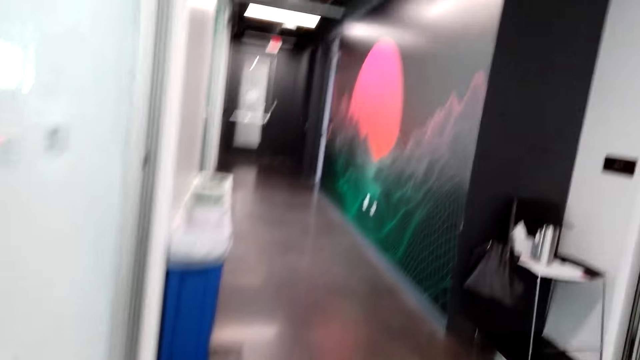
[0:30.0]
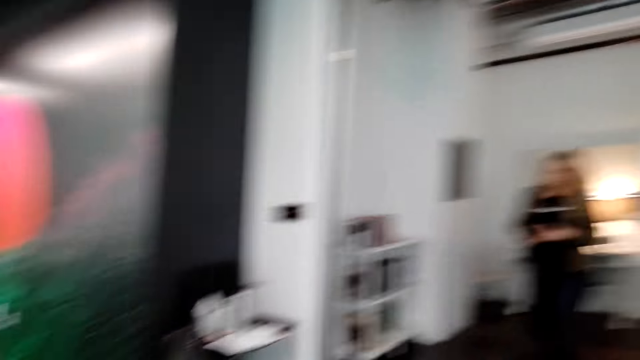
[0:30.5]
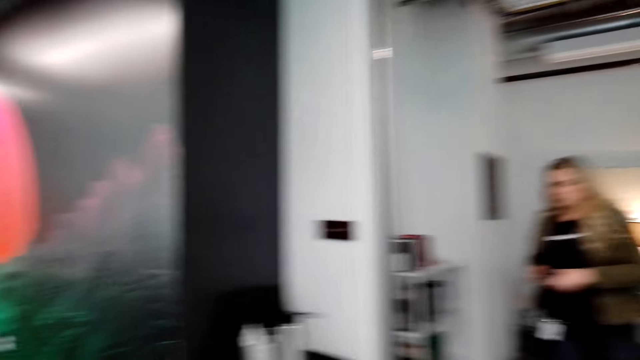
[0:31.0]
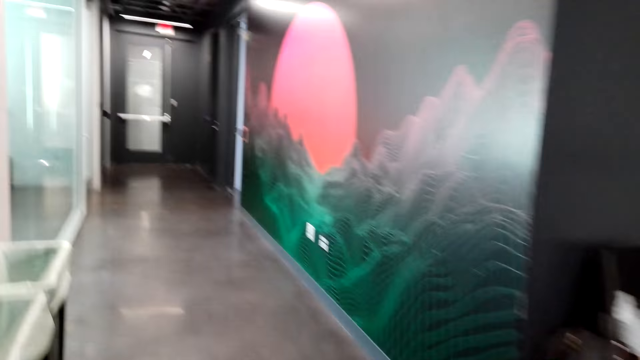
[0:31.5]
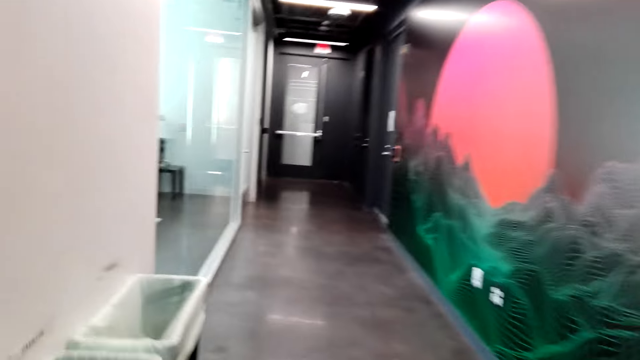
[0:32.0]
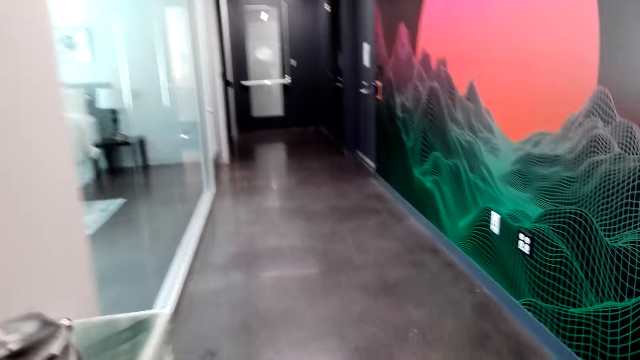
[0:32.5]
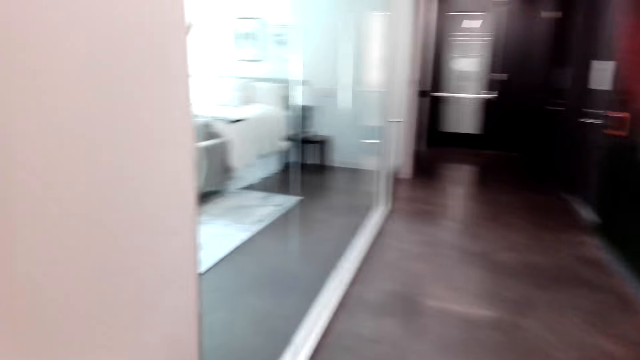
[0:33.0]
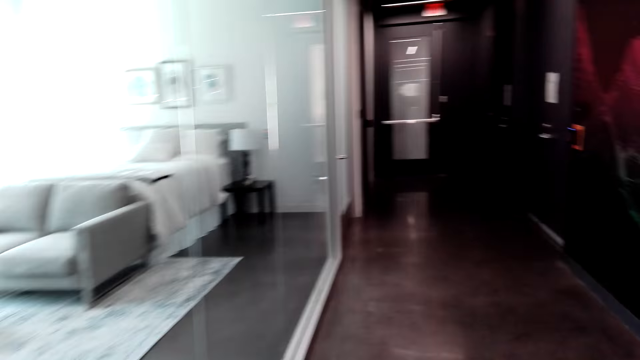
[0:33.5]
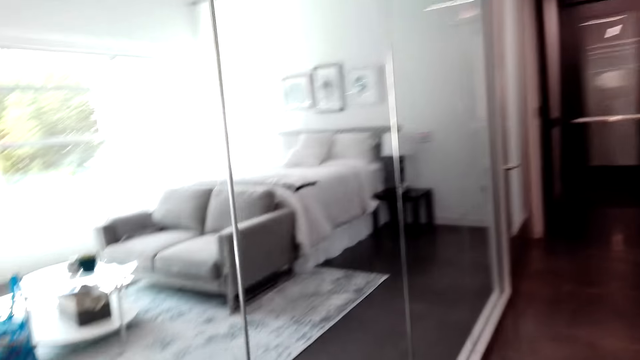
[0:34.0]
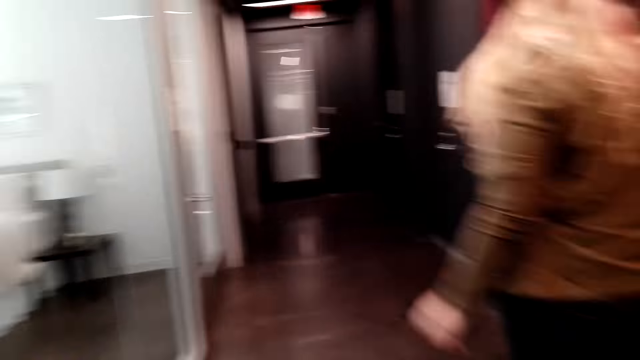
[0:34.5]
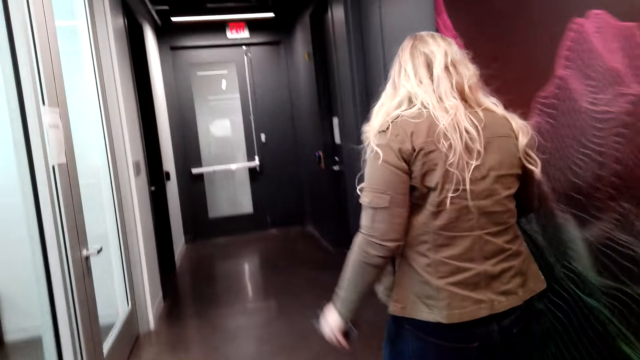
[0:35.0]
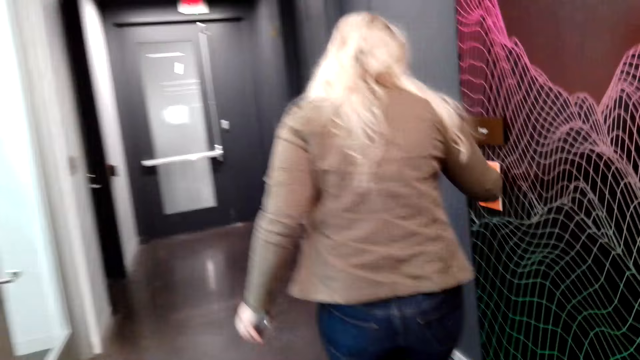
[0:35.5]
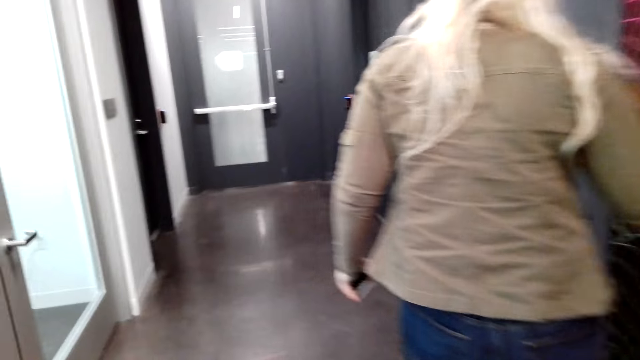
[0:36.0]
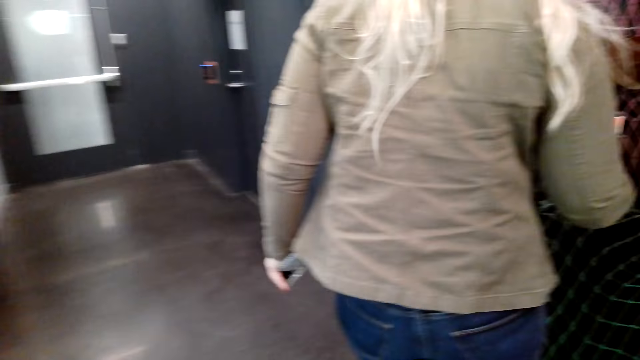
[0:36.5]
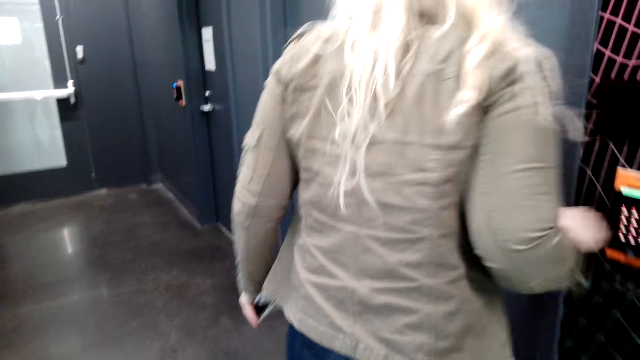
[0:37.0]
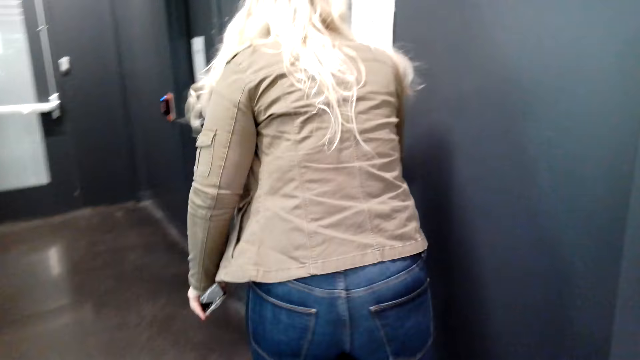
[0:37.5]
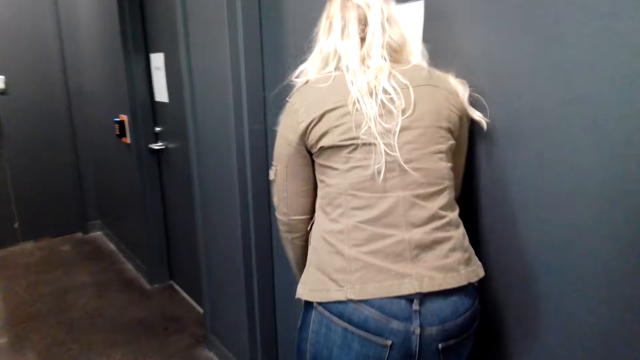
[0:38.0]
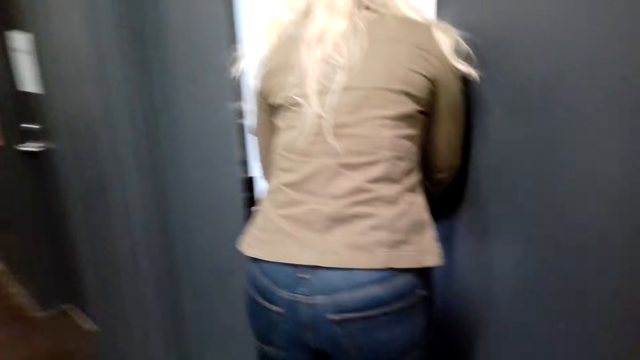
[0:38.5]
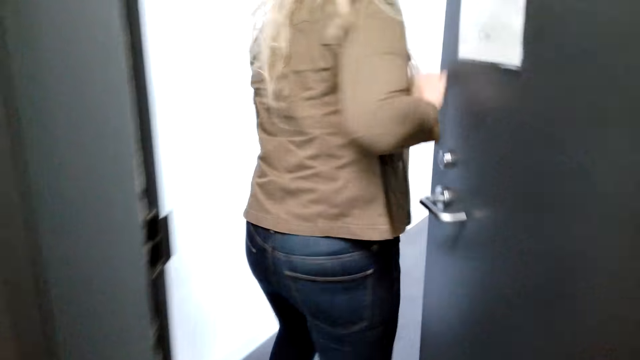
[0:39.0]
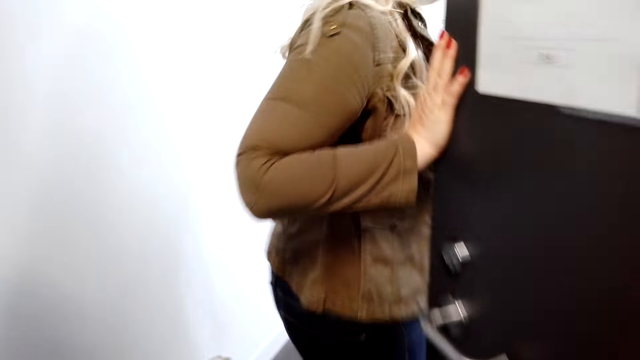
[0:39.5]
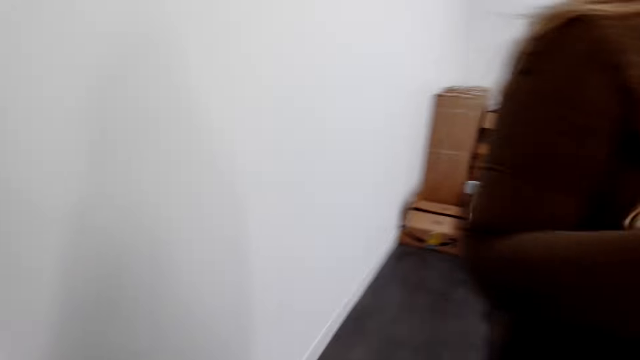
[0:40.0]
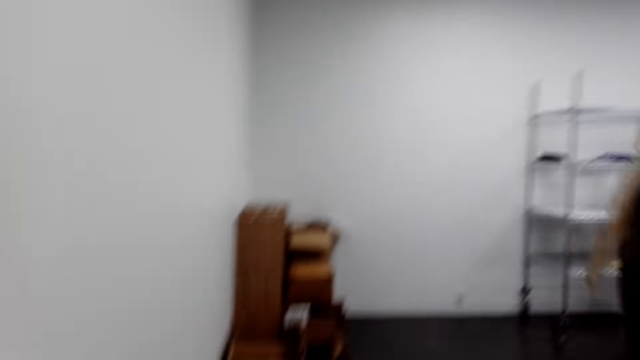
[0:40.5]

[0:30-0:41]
The camera wearer walks and looks at a woman. The woman puts a card on a sensor. The woman presses the door lock button with the right hand fingers. The woman opens the door.

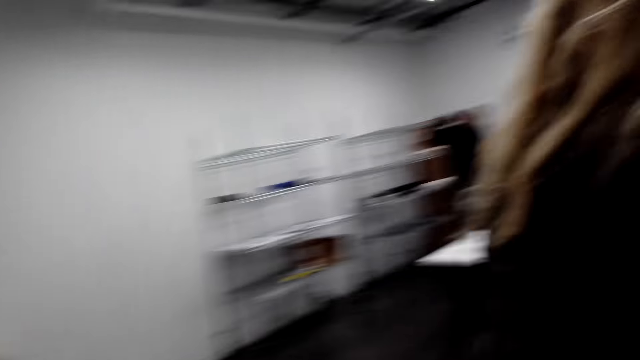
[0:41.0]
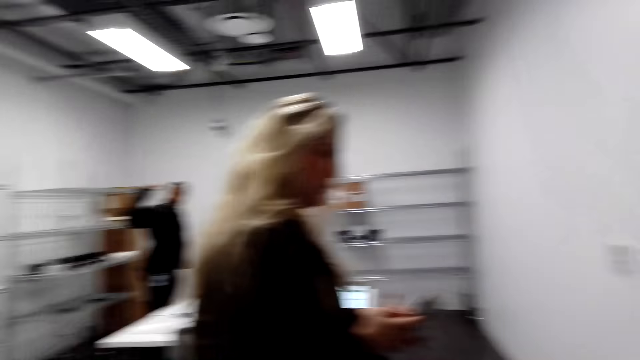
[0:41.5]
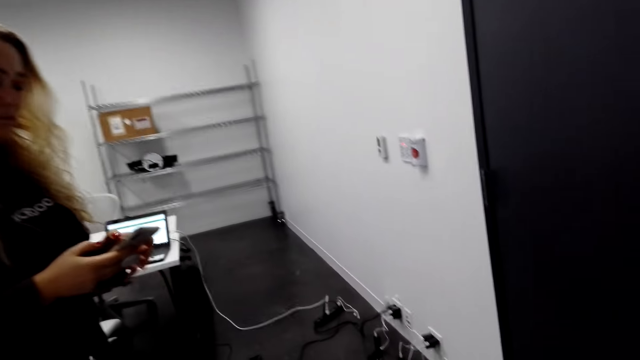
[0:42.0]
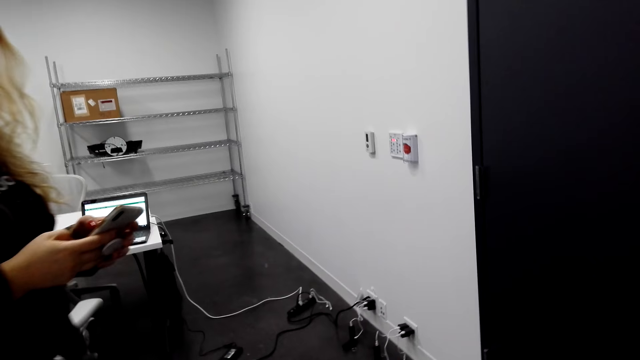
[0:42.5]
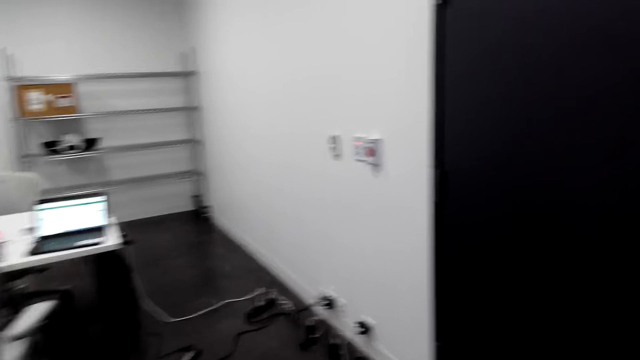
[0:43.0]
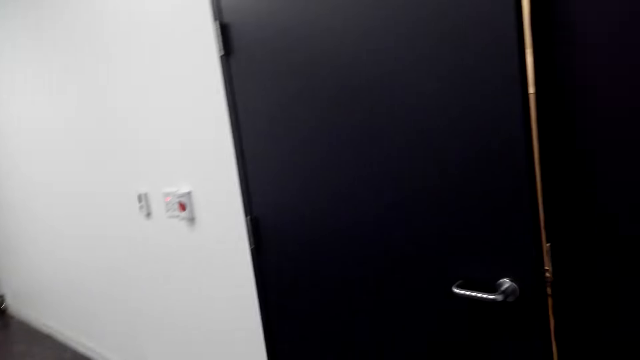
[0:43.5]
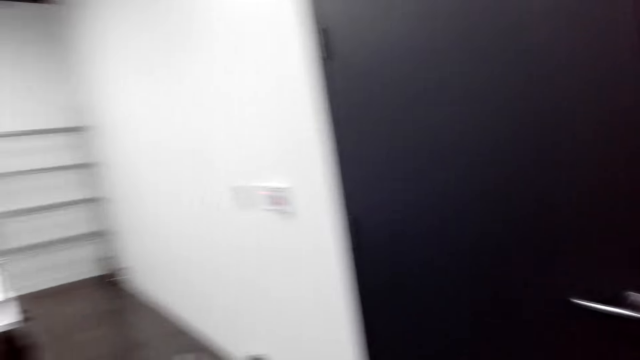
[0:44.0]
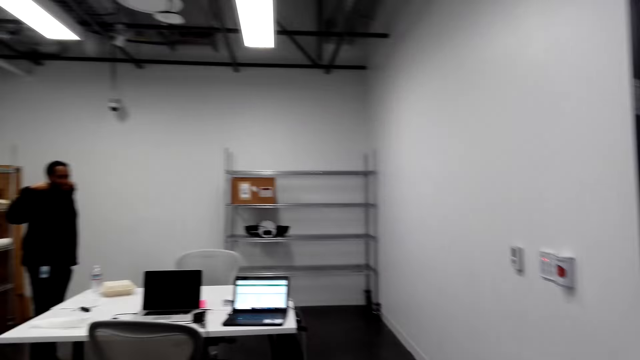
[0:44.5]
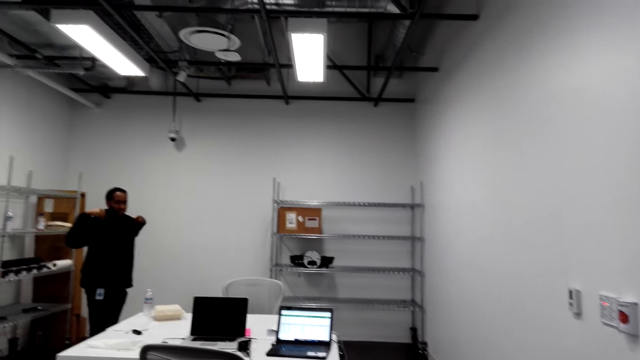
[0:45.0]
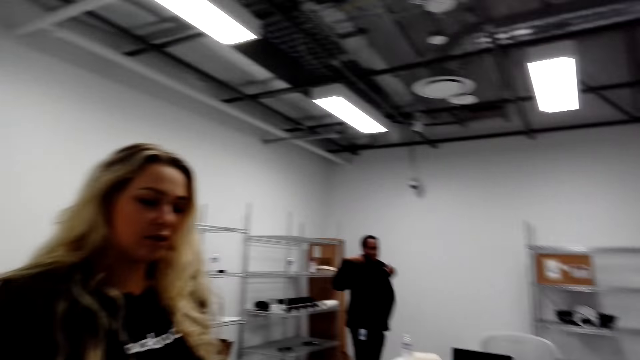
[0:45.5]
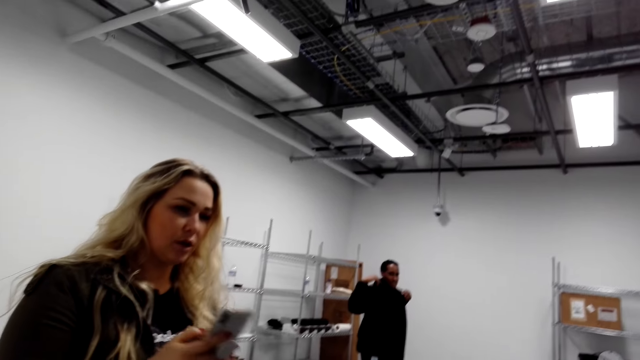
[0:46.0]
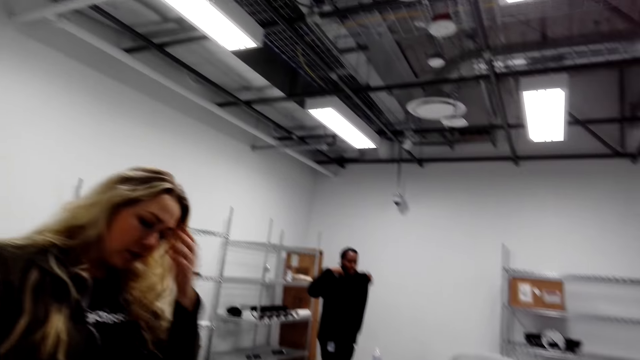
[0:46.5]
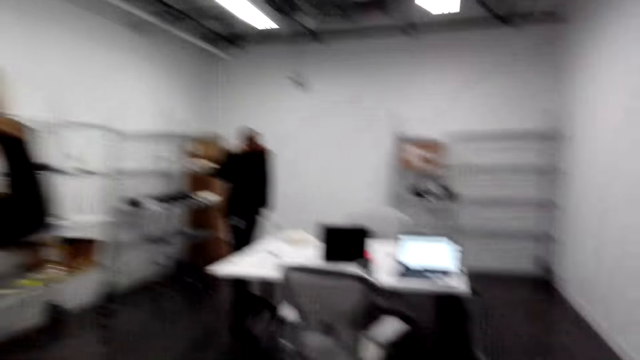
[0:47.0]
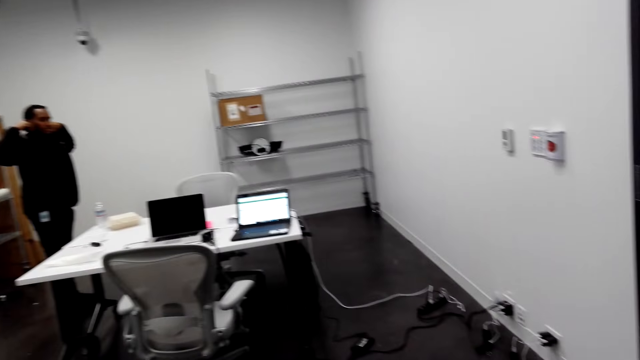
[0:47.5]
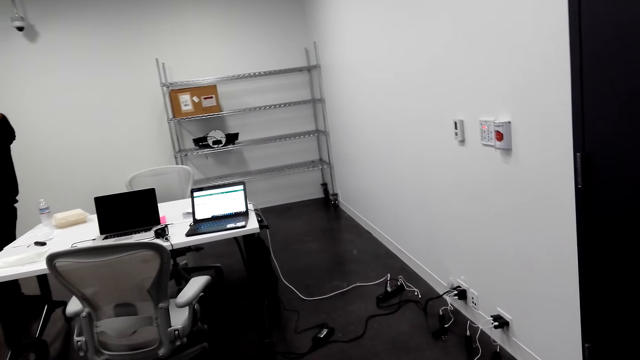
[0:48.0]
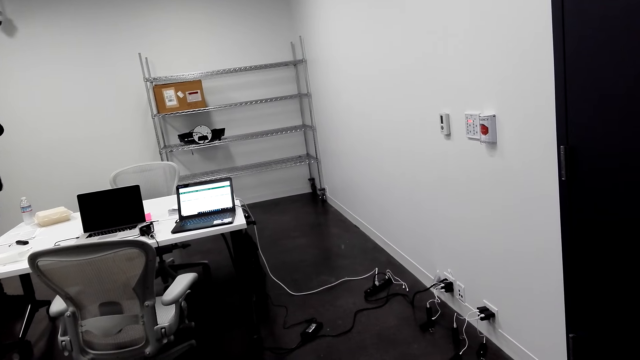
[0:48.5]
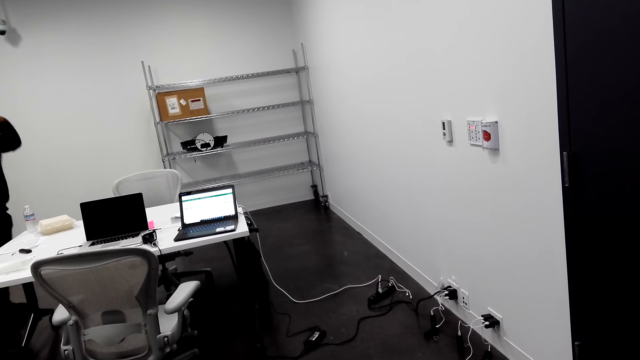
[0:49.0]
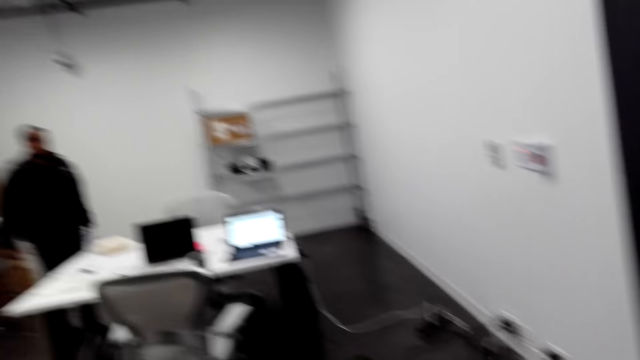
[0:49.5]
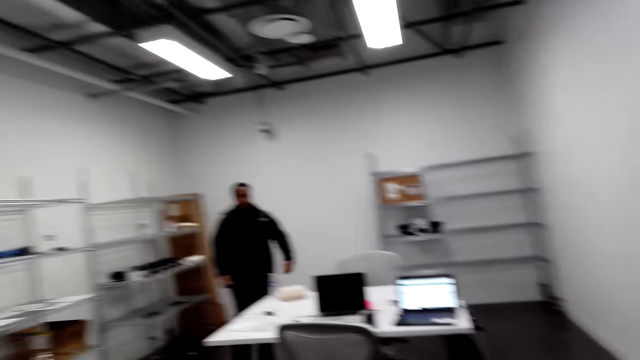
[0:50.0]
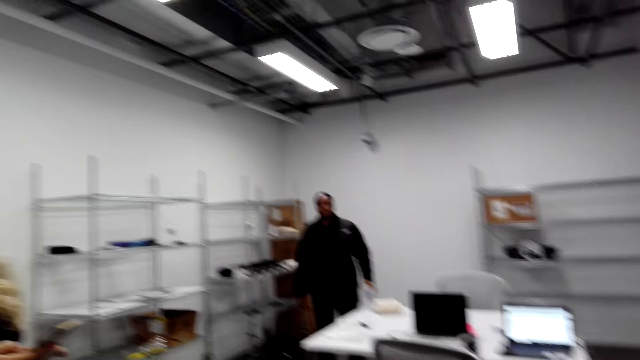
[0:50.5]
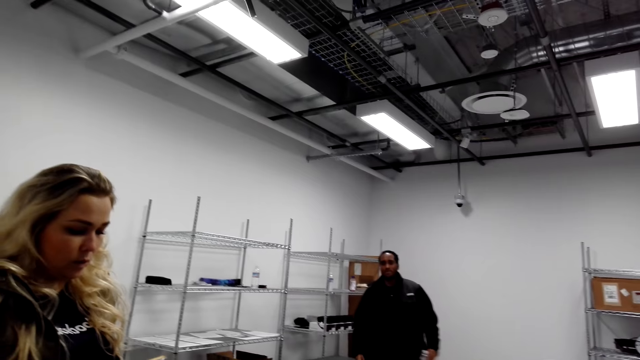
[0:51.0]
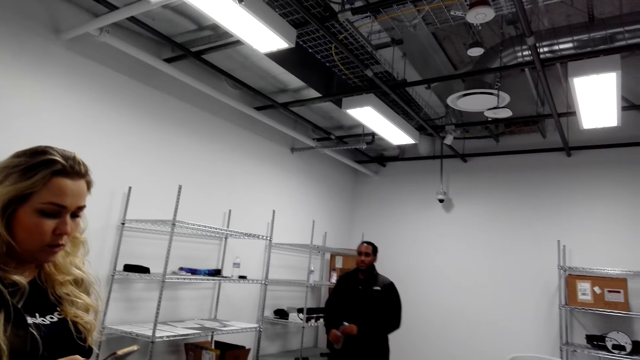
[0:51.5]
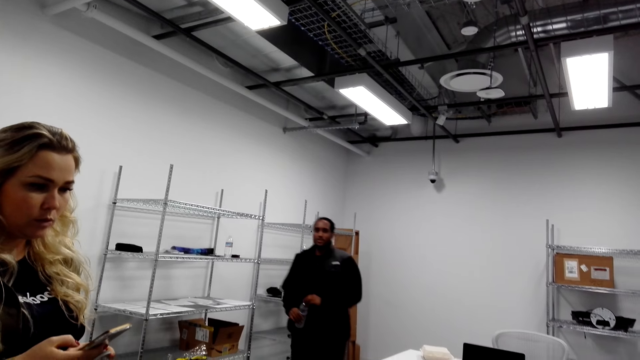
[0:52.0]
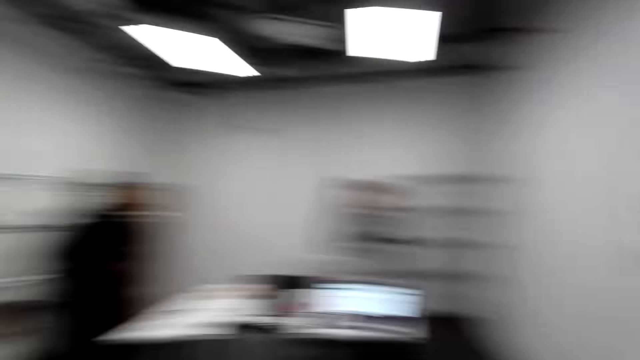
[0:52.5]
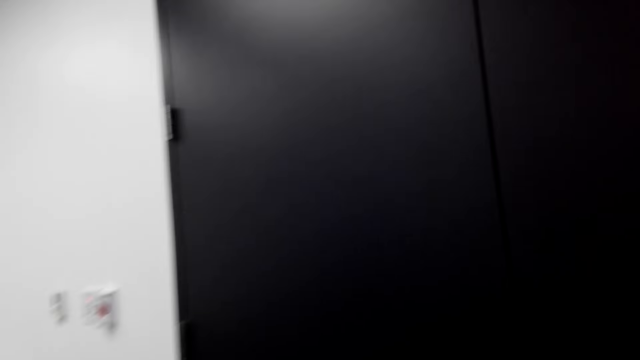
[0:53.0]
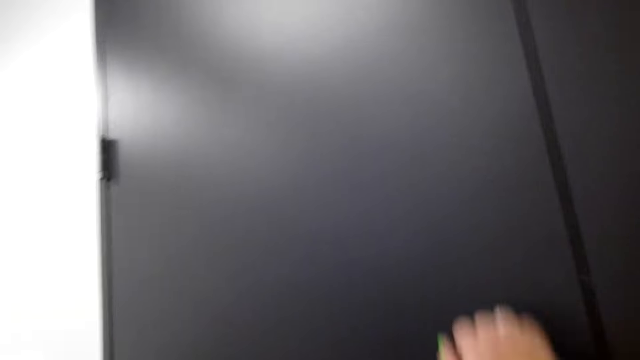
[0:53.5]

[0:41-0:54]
A person scrolls through a phone. Another person lifts up a sweater. A woman talks to the camera wearer. She talks to the camera wearer again. The camera wearer looks at the woman. They look around. The other person takes a bottle of water from the table. The woman talks to the camera wearer.
